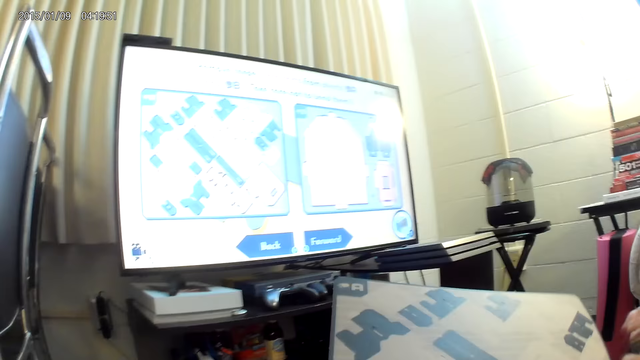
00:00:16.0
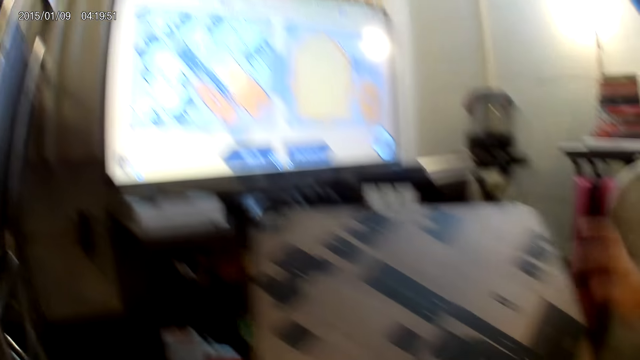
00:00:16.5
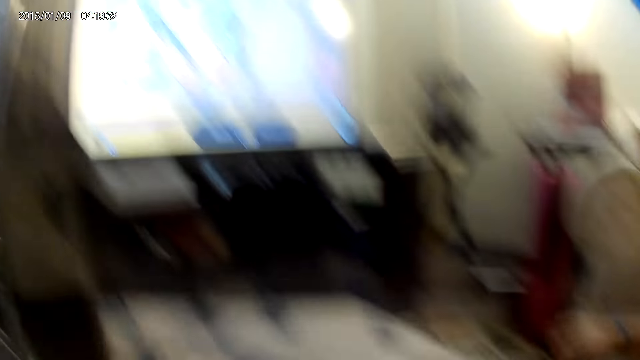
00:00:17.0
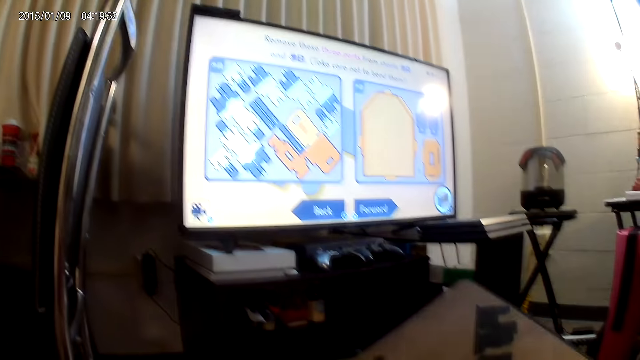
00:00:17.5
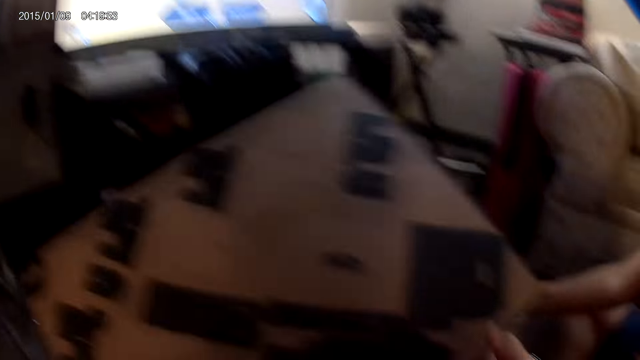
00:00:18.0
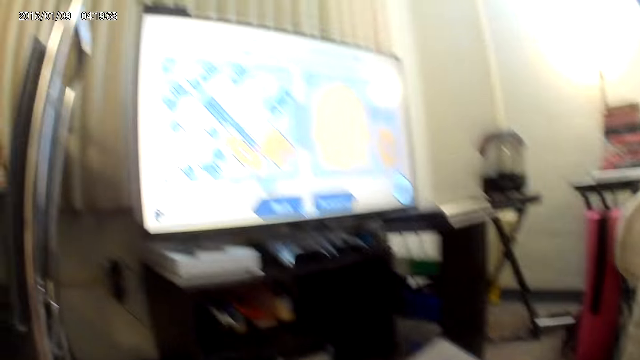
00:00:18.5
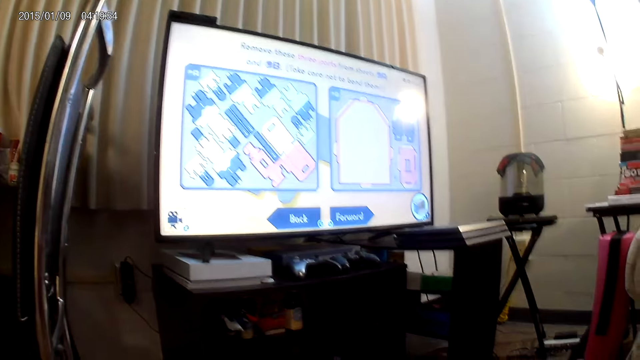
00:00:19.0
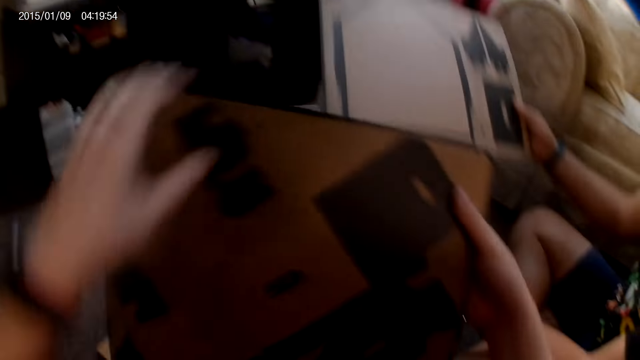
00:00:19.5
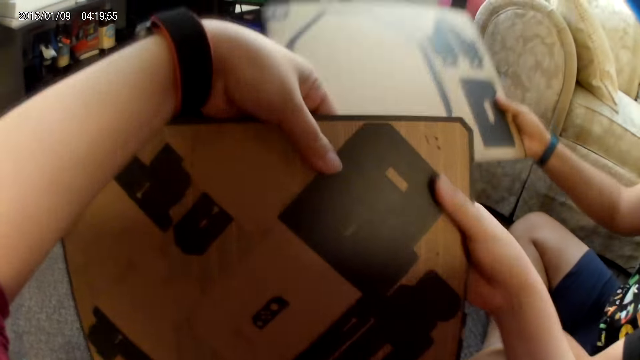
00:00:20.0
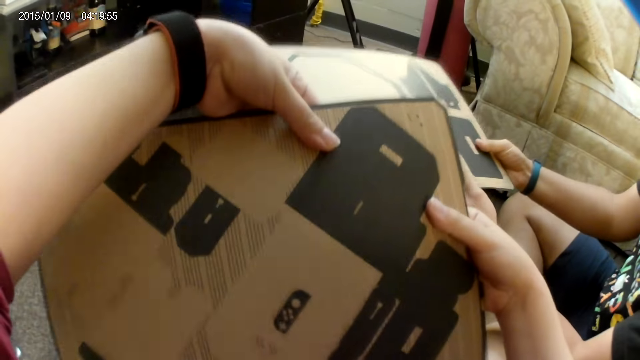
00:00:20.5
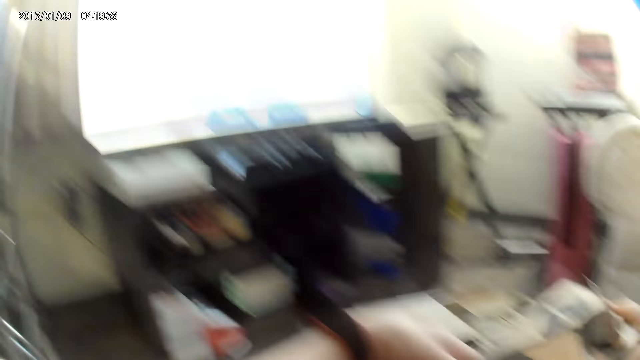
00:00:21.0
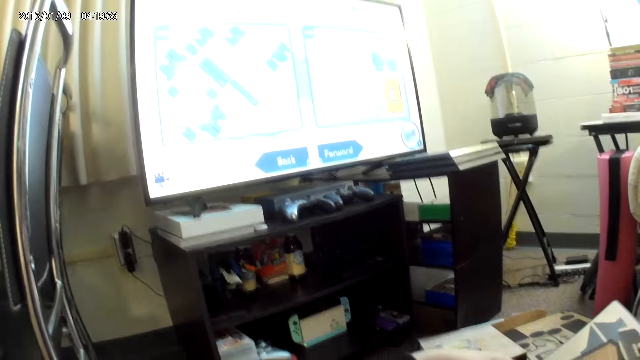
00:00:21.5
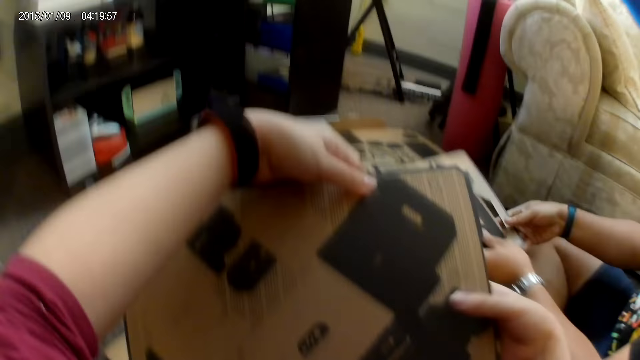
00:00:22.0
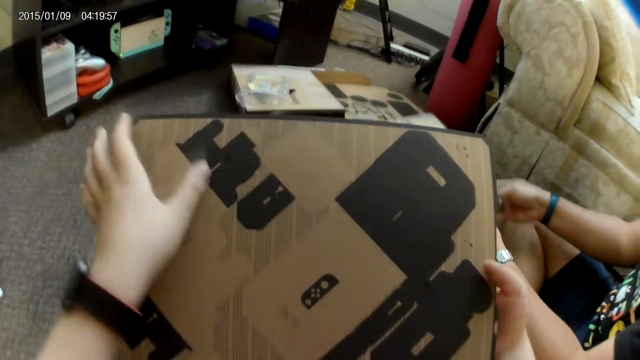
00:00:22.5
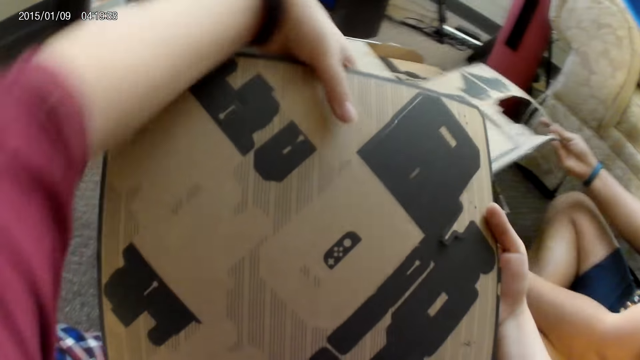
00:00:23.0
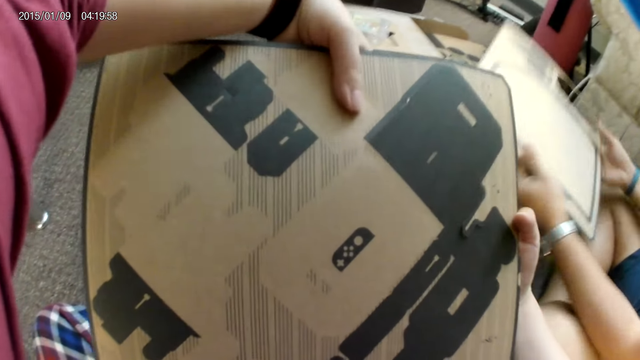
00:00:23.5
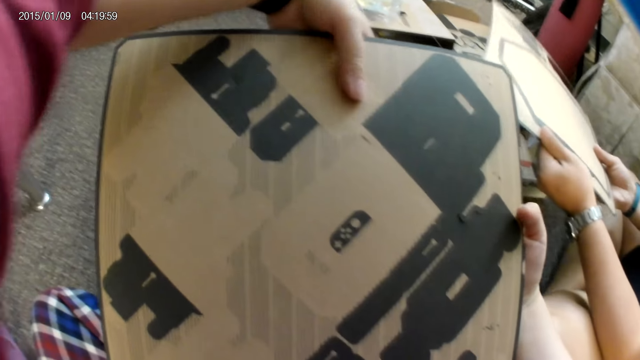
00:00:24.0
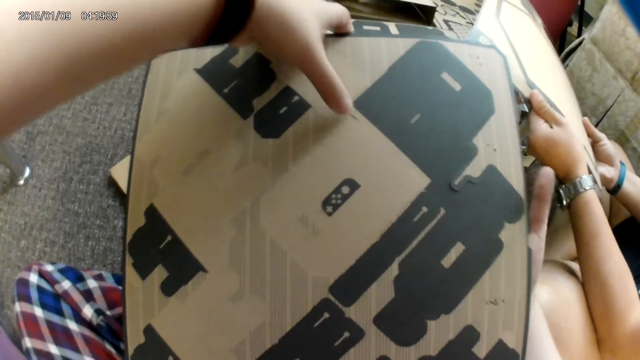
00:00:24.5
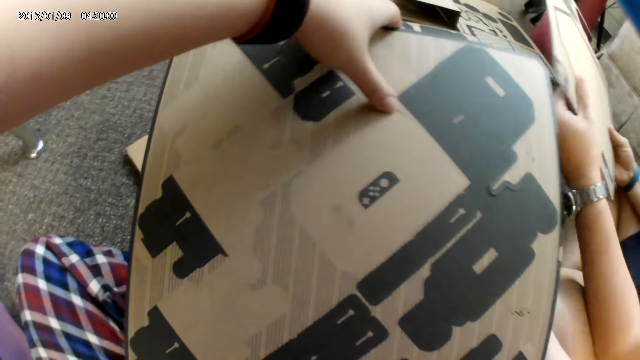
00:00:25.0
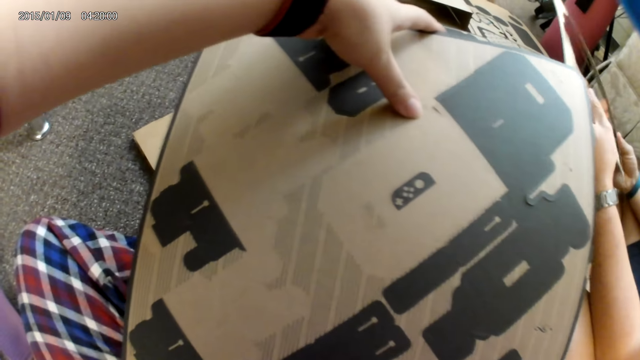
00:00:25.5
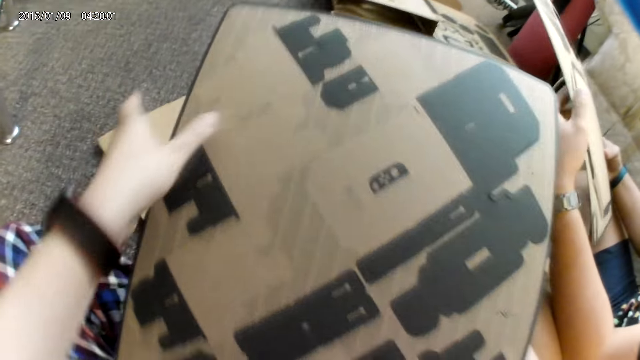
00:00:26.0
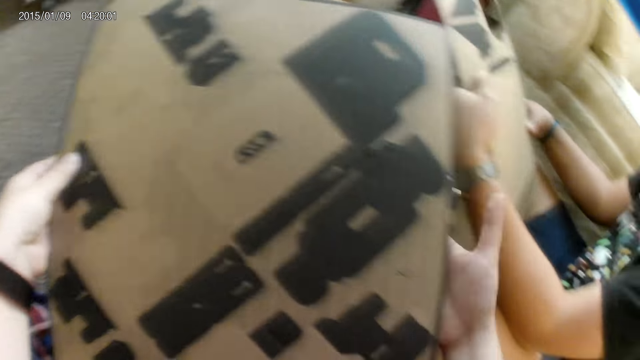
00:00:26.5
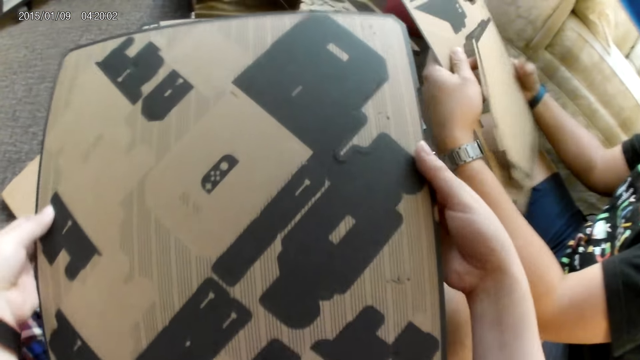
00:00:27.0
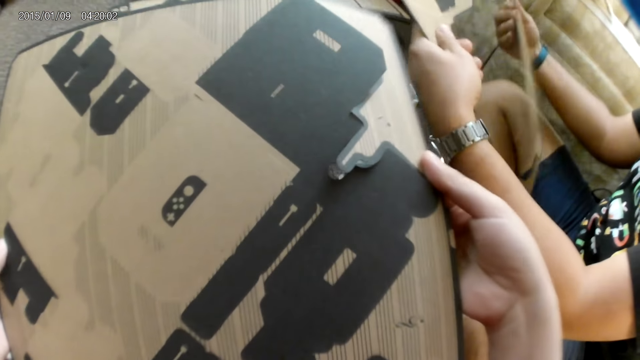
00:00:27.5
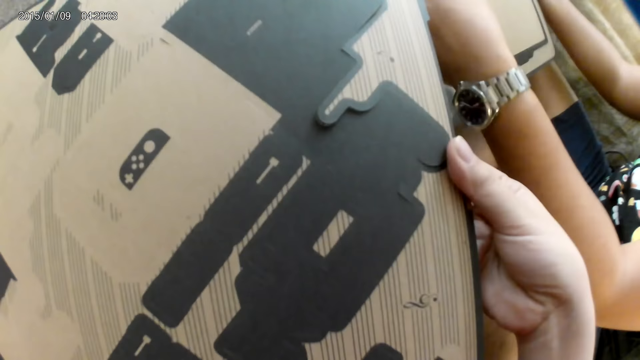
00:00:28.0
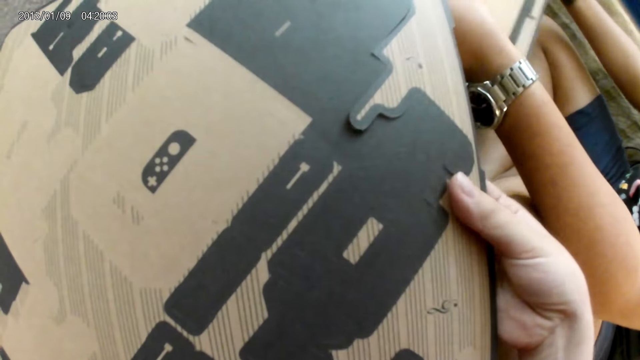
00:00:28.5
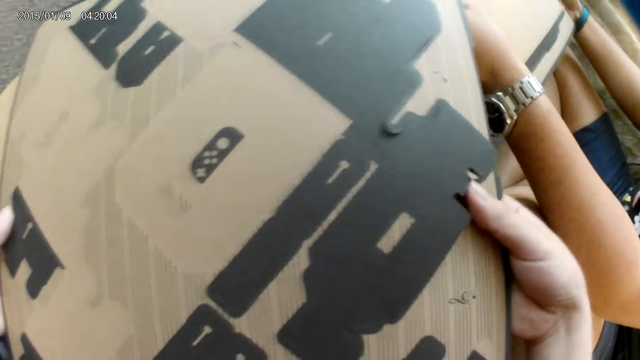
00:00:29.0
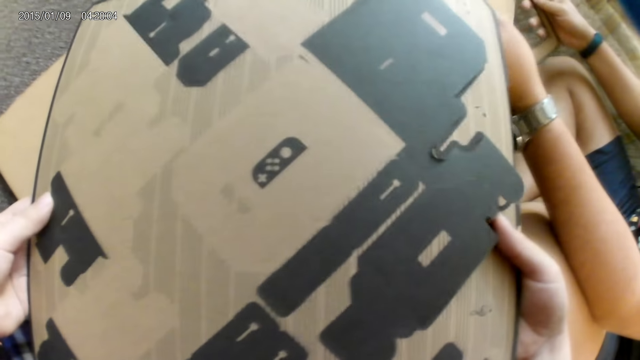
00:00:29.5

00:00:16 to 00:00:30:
A man taps the cardboard piece with his right hand and holds the cardboard piece with his left hand. The man gives a cardbox to the camera wearer. The man holds the game controller with his right hand. The camera wearer folds the cardbox. The man holds the cardboard piece with his right hand. The camera wearer holds the cardboard piece with both hands. The man picks the cardbox. The camera wearer presses a part of the cardboard piece with both hands. The man presses a part of the cardboard with both hands and makes a hole in the cardbox. The camera wearer holds the cardboard piece with both hands. The man presses another part of the cardboard piece with both hands. The camera wearer presses the cardboard piece with both hands. The man presses the cardboard piece with both hands and tears the cardbox into a shape. The camera wearer presses the cardboard piece with both hands. They tear the cardbox into a shape.

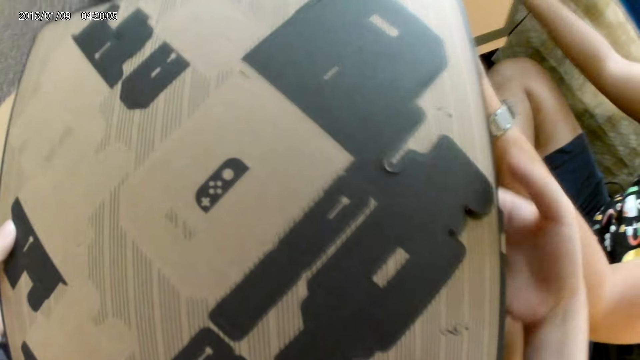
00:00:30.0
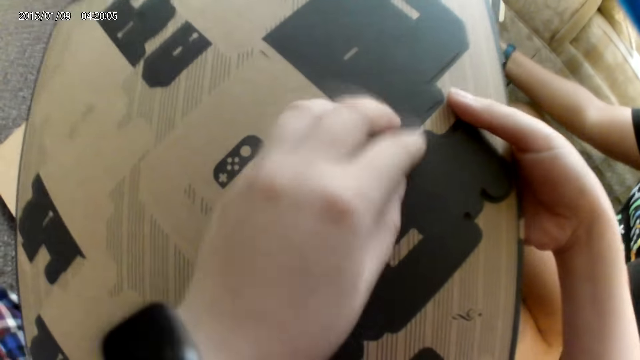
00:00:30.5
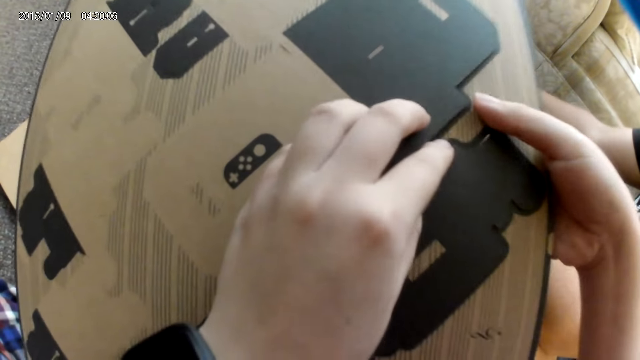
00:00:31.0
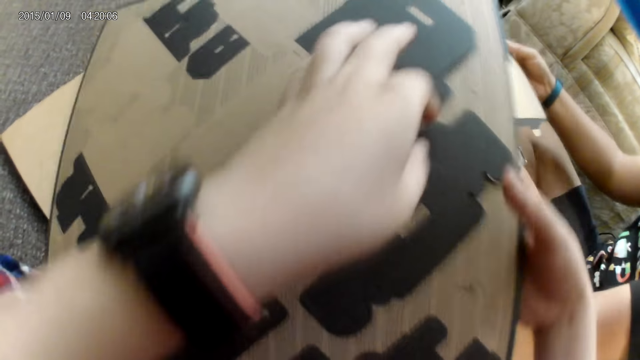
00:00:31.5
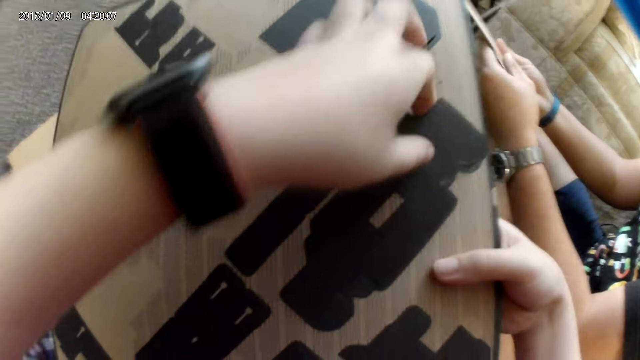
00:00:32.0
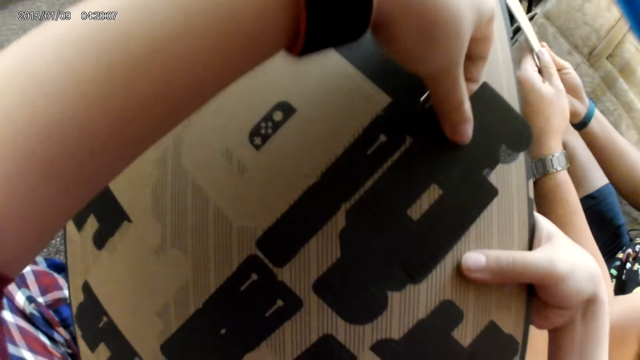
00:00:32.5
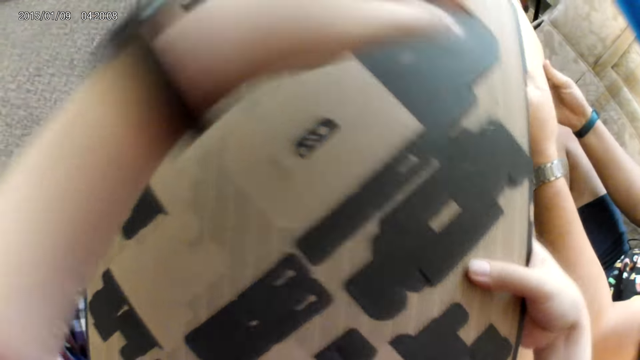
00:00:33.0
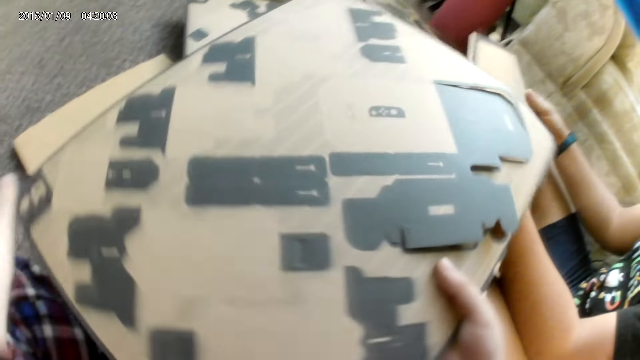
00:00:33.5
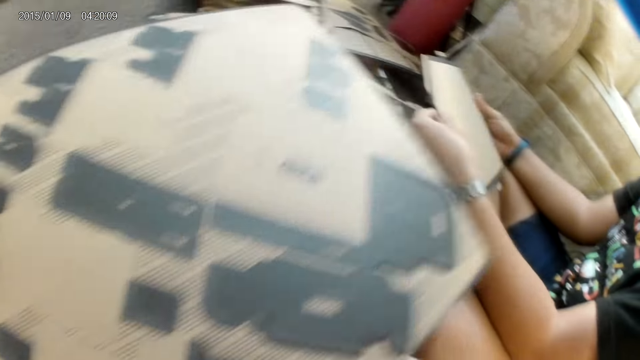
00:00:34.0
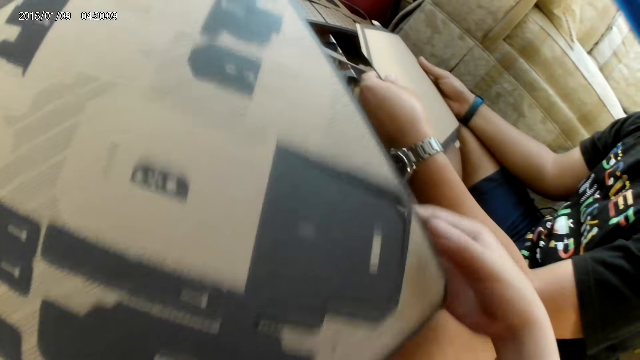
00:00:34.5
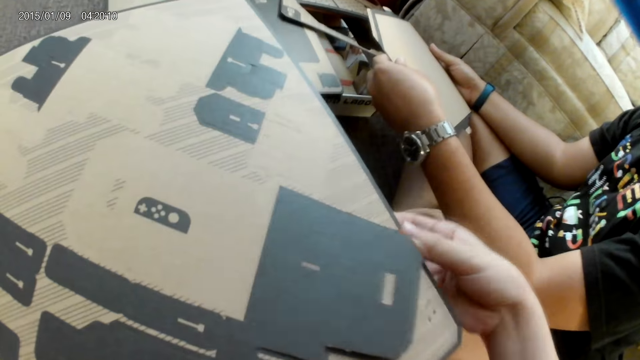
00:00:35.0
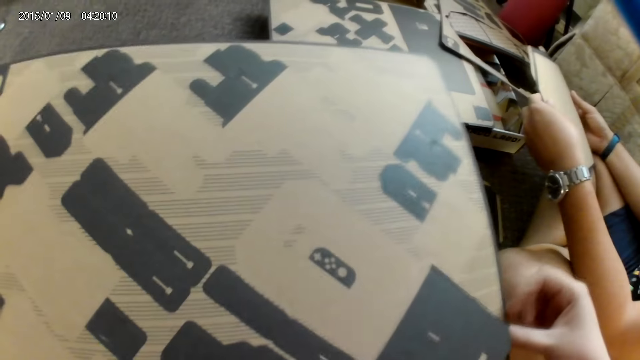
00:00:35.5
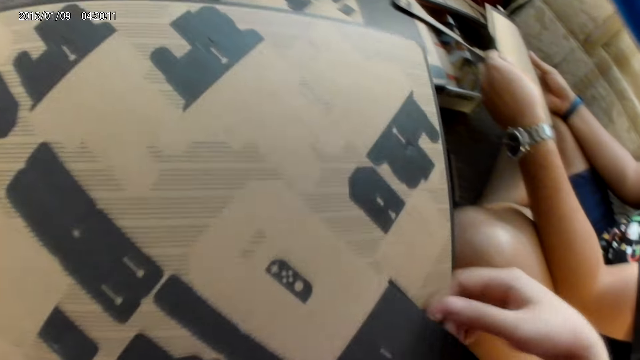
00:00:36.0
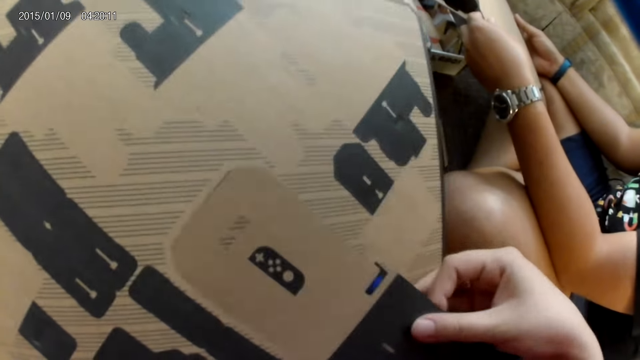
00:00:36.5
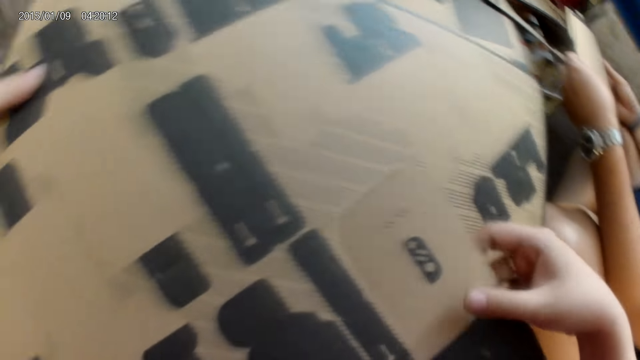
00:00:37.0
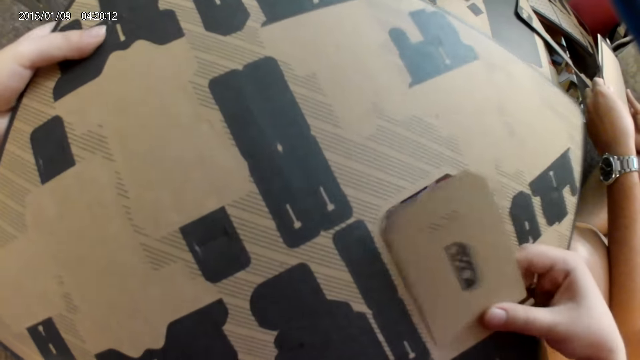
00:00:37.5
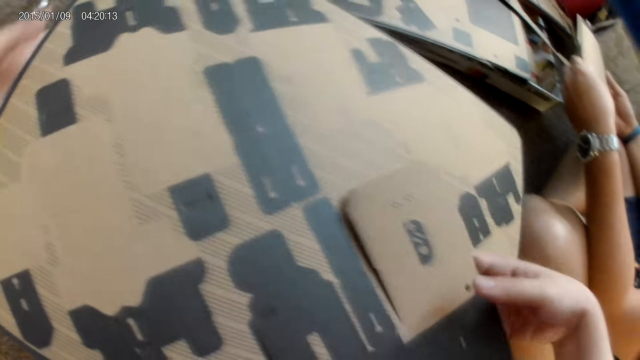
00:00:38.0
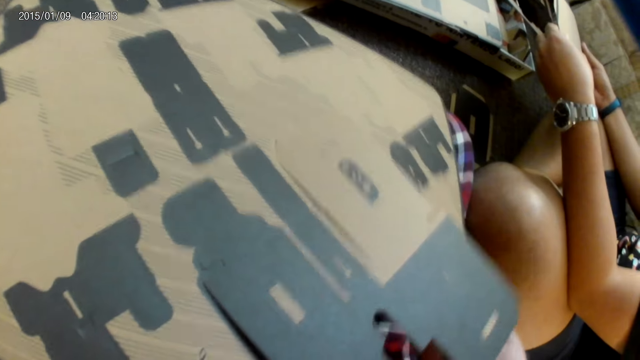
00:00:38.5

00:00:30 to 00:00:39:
A man places the cutout on the floor with his right hand. The camera wearer presses another part of the cardboard piece with both hands. The man holds the cardboard piece with both hands. The camera wearer turns a cardbox. They tear the cardbox into a shape.
